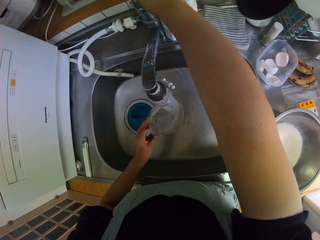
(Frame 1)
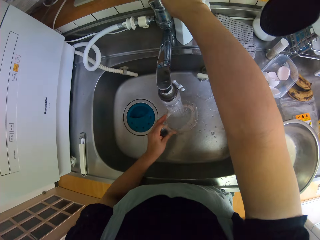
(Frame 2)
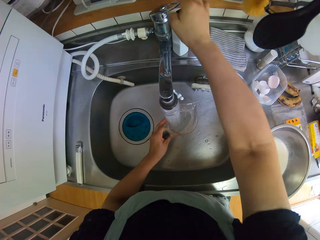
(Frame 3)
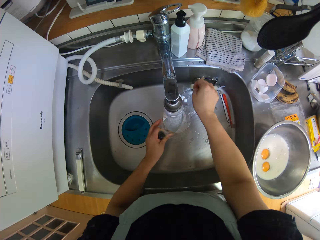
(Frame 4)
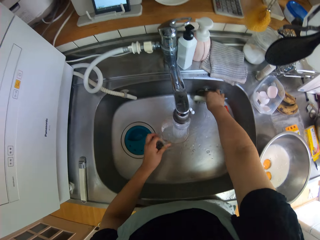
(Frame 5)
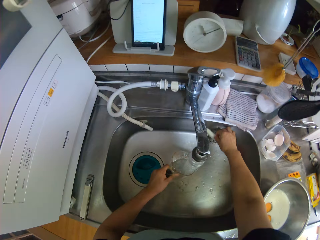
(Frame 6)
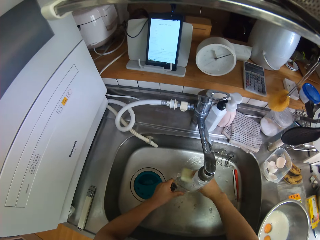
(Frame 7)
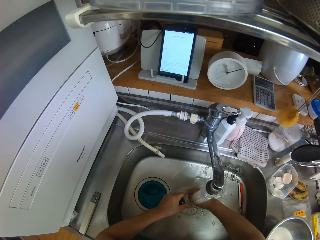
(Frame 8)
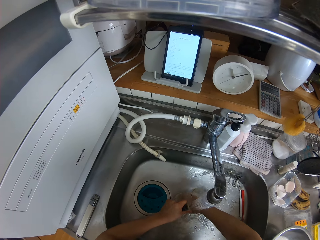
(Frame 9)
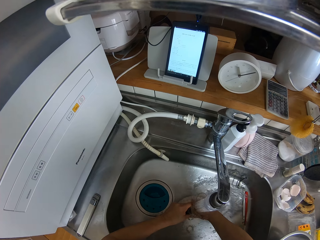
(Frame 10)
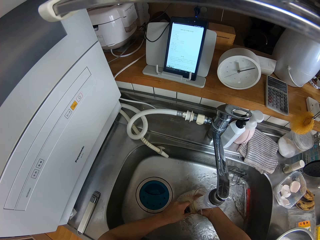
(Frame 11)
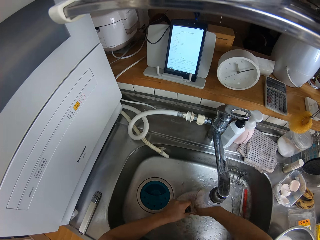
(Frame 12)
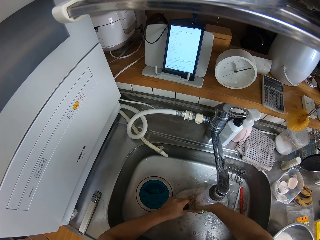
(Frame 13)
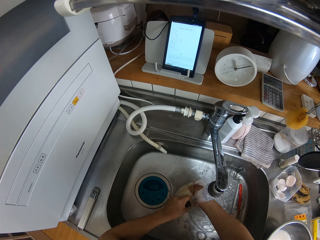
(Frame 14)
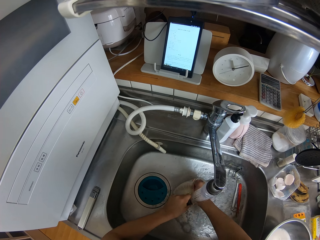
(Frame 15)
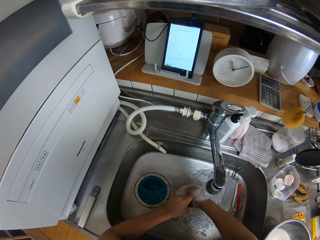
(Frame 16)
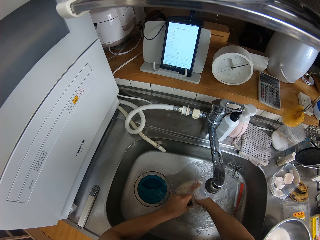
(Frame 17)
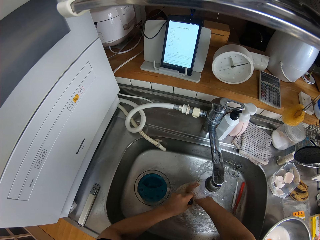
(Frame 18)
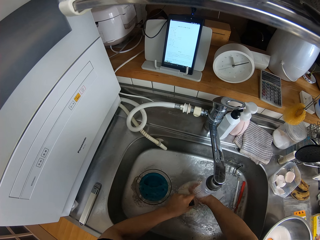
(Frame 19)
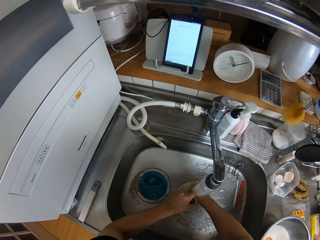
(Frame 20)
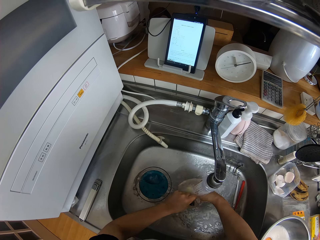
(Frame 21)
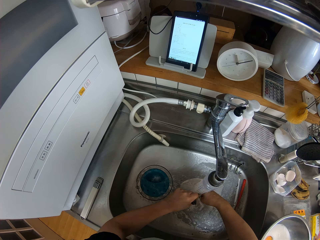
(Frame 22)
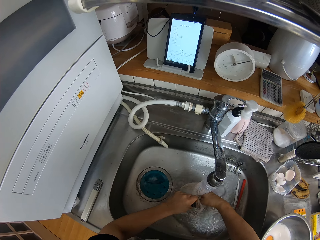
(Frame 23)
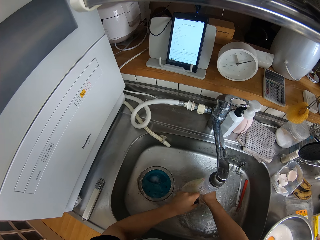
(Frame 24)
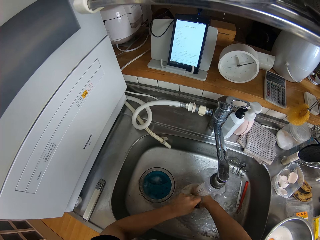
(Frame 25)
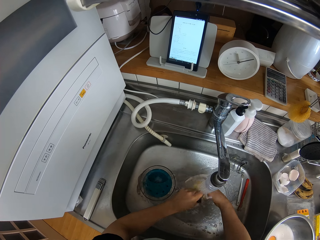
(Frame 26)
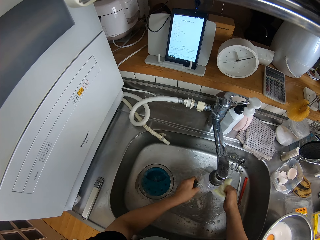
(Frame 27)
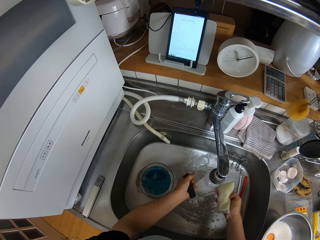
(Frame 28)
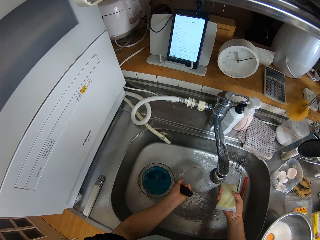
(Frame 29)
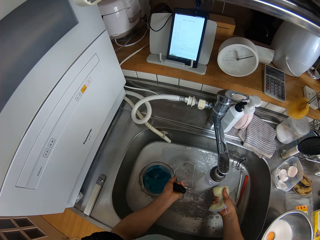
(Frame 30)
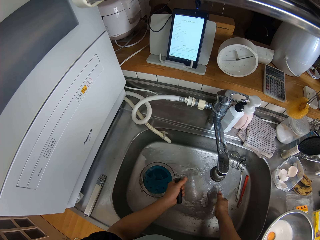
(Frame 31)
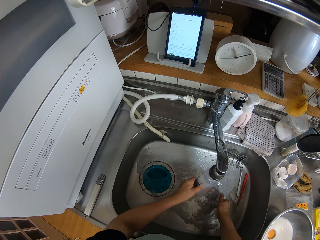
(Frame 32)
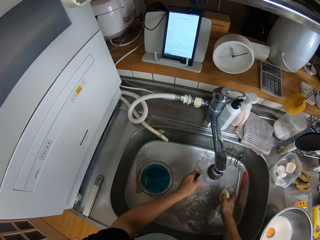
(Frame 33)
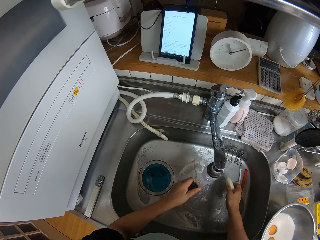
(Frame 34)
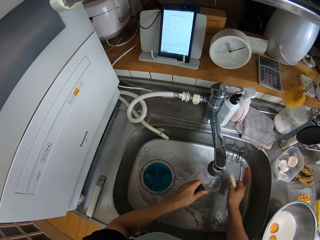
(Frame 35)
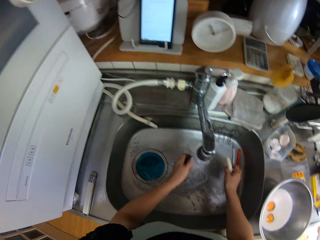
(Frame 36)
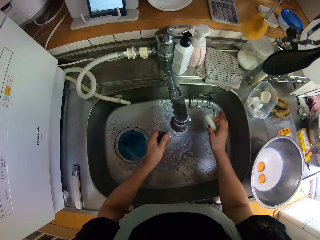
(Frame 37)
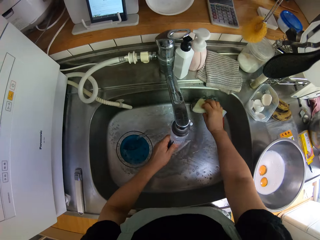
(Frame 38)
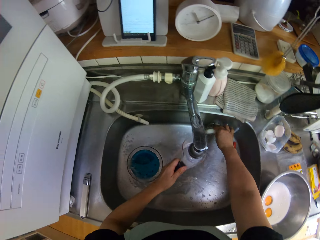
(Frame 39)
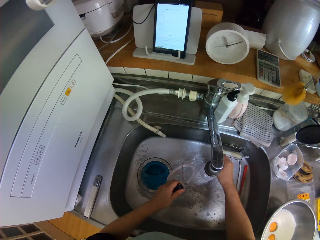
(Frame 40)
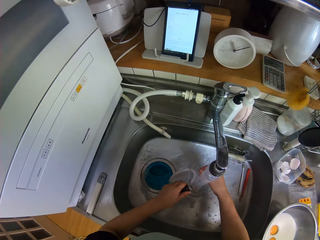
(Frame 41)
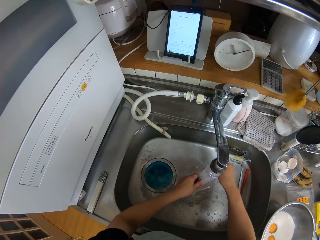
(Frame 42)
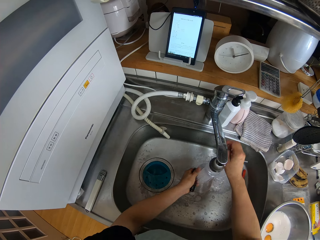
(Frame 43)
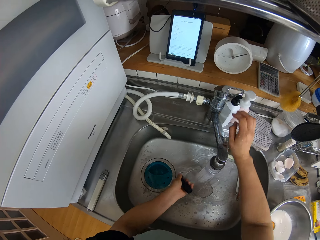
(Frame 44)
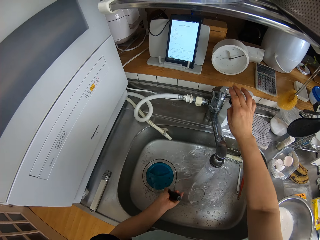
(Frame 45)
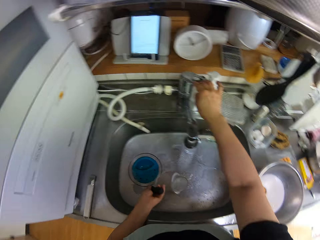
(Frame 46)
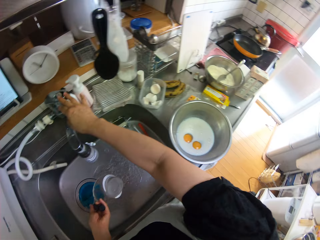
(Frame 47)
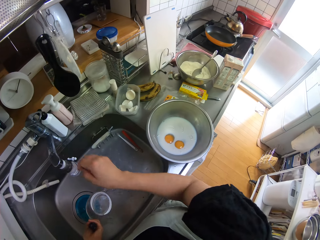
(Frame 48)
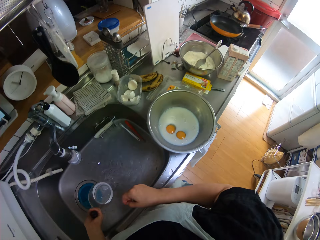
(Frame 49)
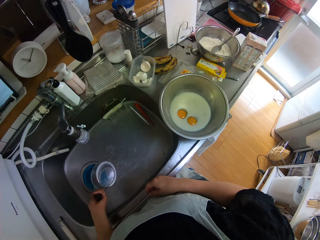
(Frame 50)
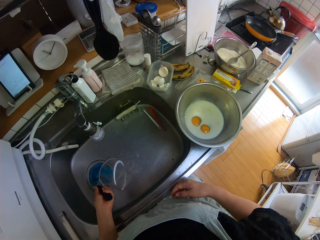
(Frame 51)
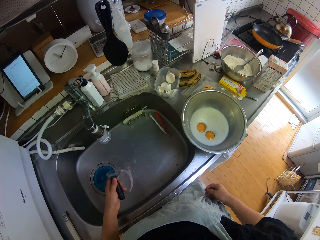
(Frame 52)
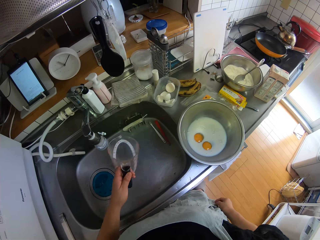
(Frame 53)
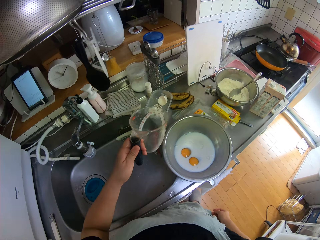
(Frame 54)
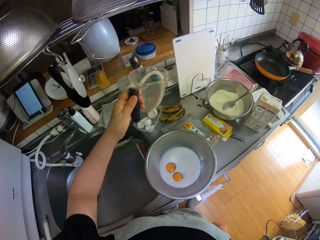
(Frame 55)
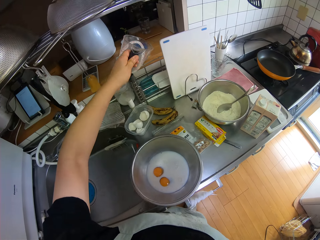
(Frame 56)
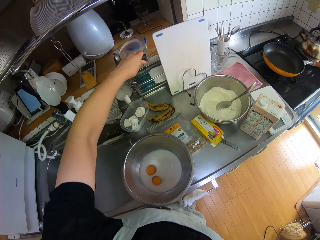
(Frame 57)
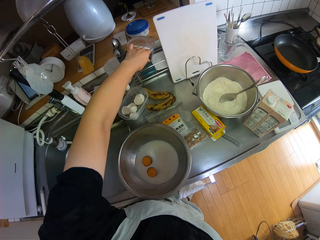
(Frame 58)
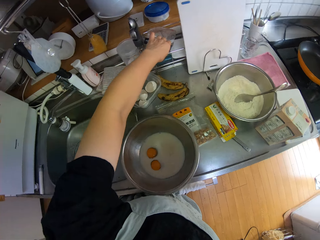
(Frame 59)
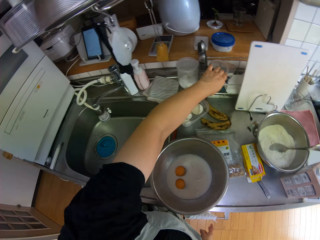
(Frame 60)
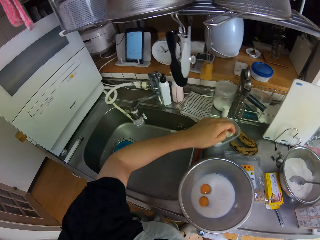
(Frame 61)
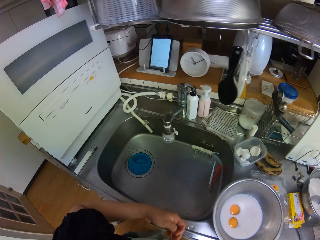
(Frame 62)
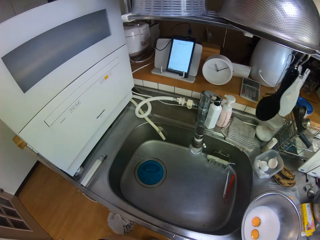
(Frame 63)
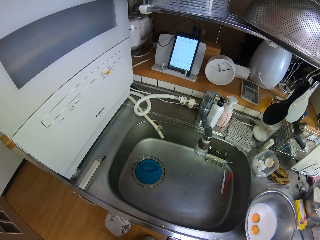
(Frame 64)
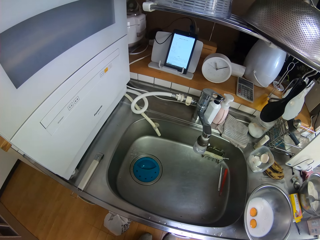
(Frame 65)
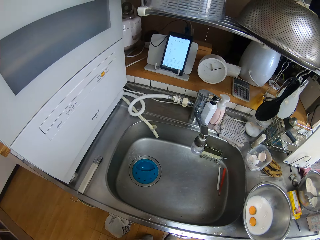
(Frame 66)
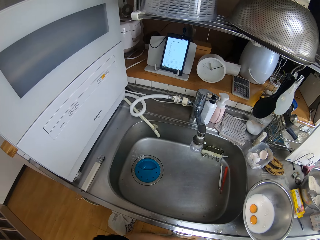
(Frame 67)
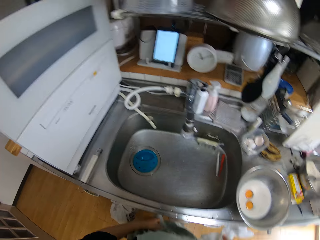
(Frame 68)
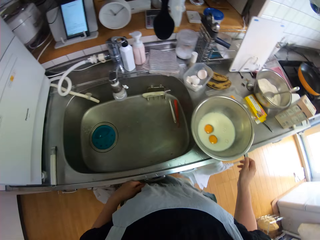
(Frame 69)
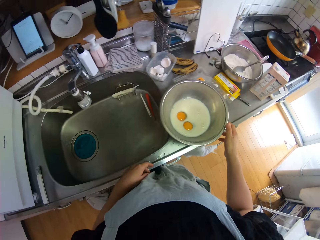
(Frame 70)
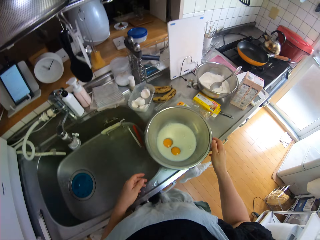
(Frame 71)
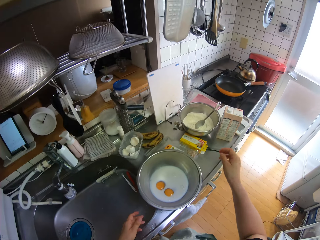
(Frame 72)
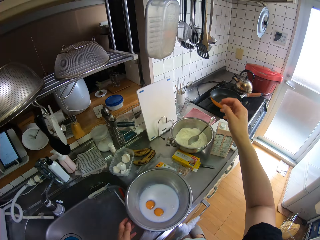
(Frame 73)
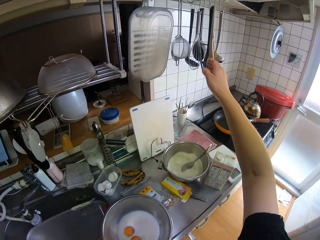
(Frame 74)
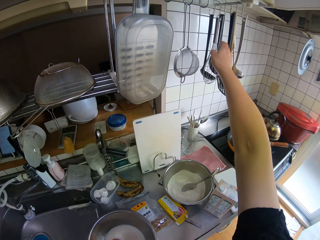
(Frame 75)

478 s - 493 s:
The camera wearer picks up the sponge in the sponge rack. They wash the measuring jug with the sponge. They rinse the measuring jug with water. They drop the sponge in the sponge rack. They turn off the tap. They drop the measuring jug on the rack. They look around.

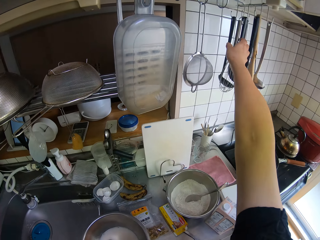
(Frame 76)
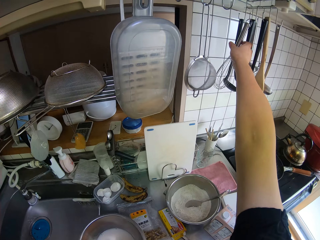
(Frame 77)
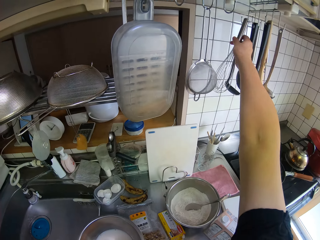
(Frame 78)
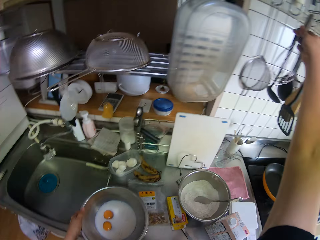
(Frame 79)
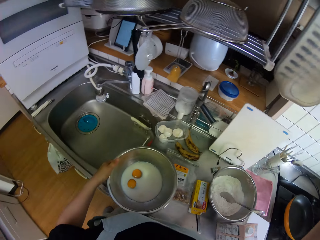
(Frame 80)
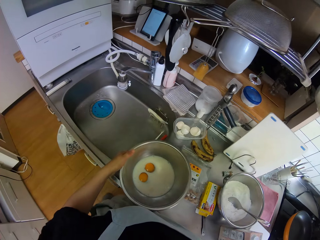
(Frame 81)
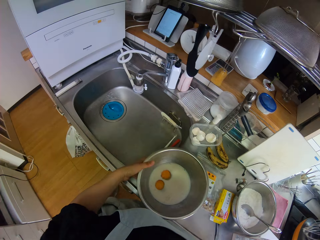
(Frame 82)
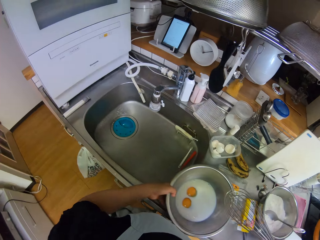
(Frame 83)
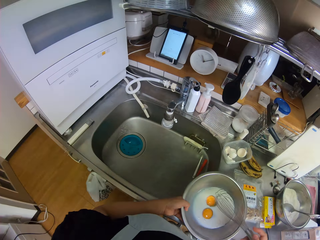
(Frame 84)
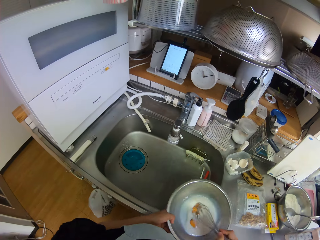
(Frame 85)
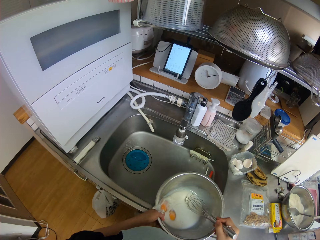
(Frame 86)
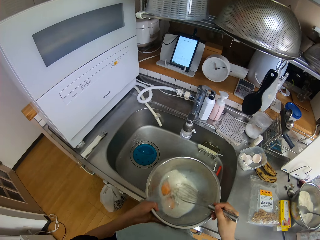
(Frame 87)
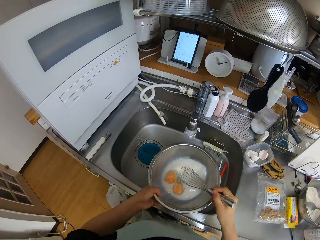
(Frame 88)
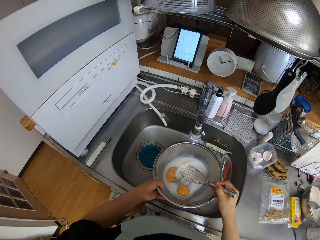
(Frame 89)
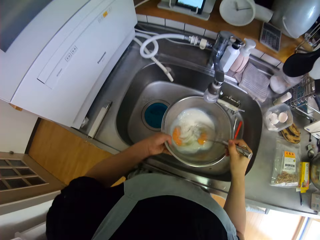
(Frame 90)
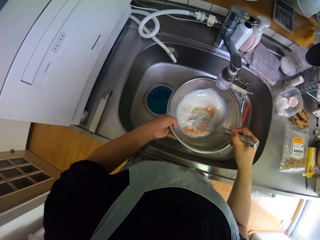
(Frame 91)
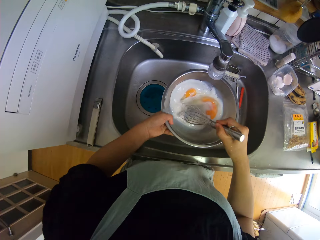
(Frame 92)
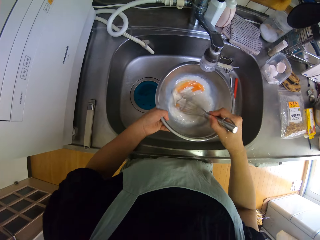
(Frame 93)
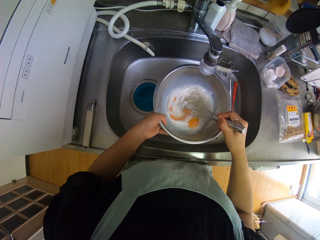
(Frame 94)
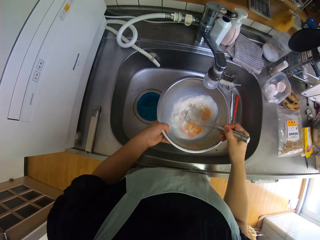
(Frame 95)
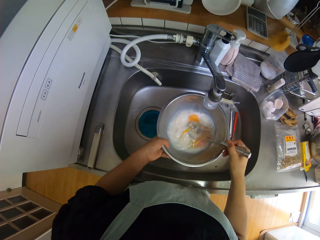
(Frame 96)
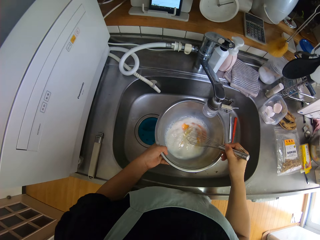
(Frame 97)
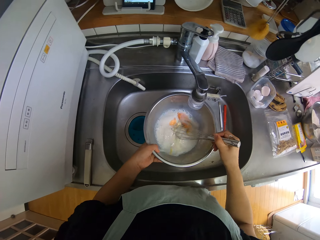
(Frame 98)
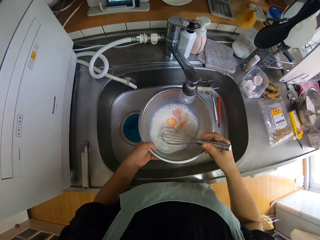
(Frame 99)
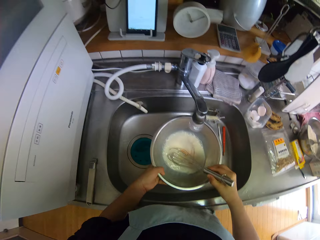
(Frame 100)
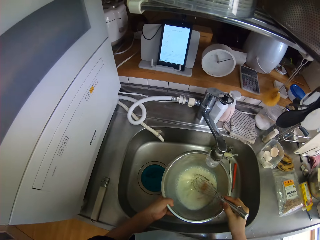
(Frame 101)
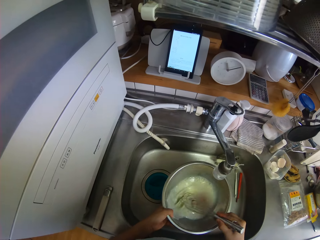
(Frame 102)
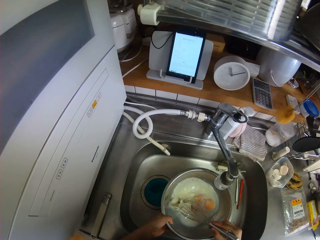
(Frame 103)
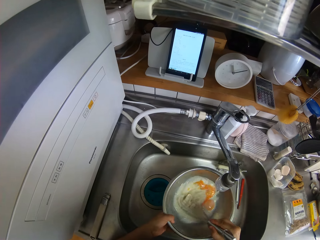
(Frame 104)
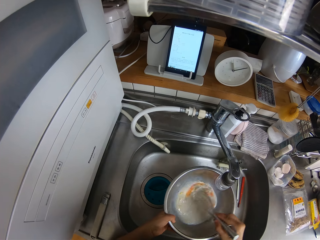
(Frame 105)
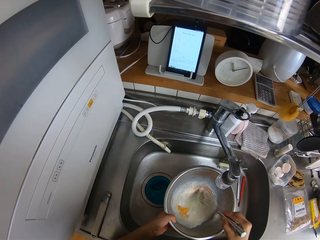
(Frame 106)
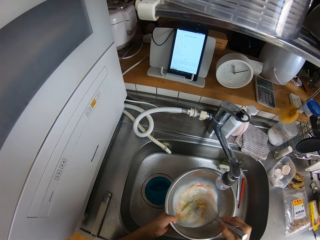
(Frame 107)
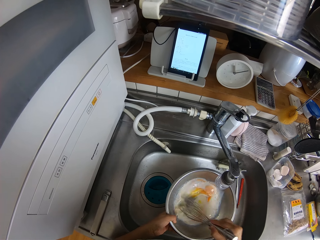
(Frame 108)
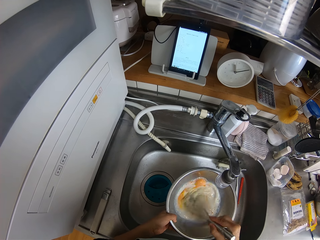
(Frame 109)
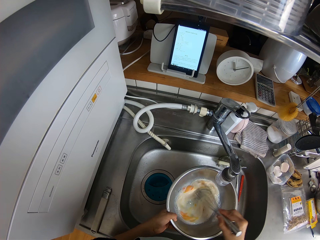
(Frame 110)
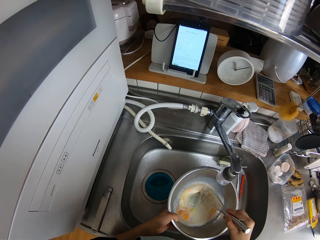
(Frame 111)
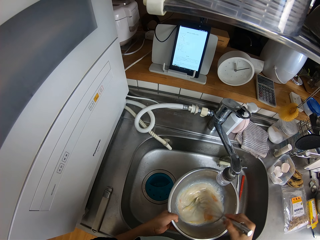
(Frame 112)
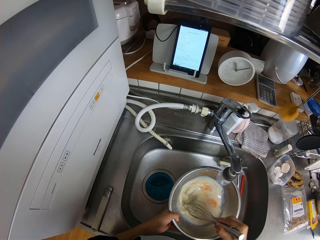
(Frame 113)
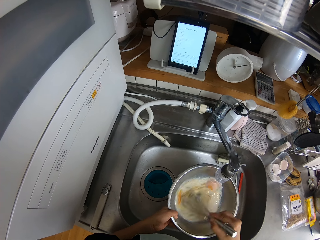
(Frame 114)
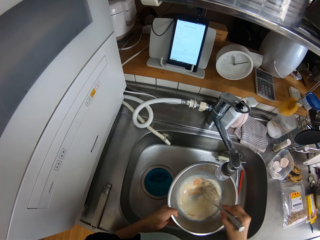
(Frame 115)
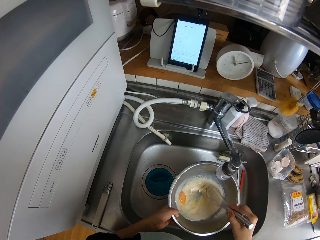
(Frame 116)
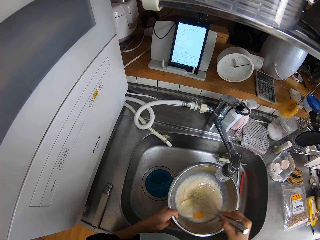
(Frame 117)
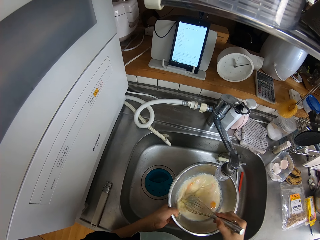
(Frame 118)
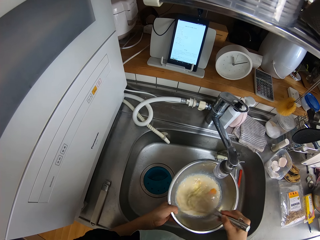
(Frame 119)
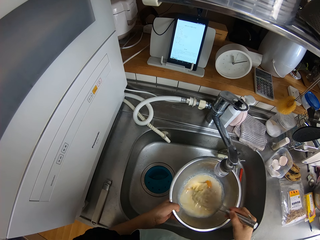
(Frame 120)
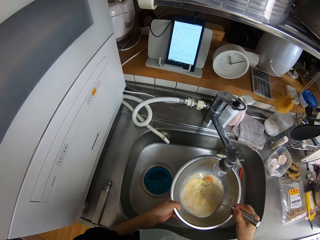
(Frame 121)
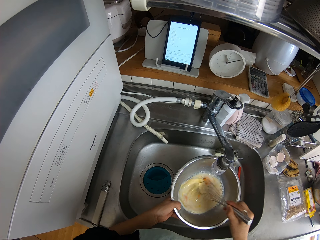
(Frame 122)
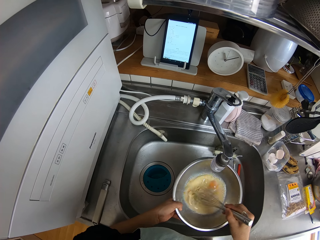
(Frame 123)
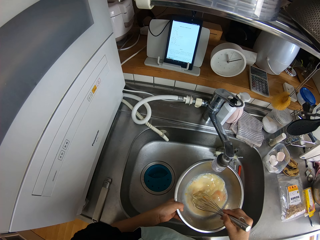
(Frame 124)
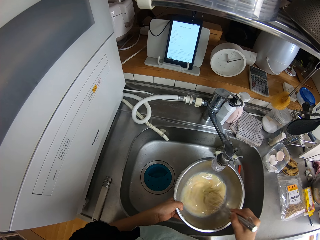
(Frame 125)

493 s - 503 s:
The camera wearer picks up a hand mixer on the rack above the sink. They mix the egg and milk in the bowl with the hand mixer.
